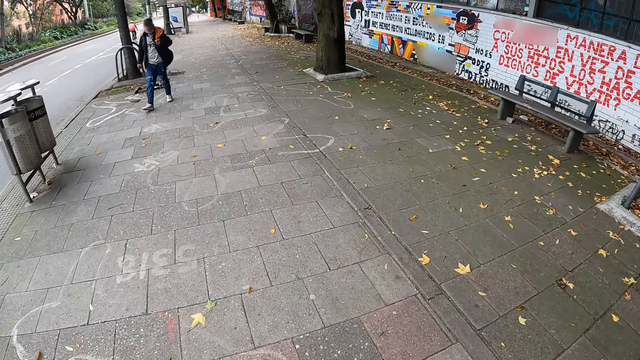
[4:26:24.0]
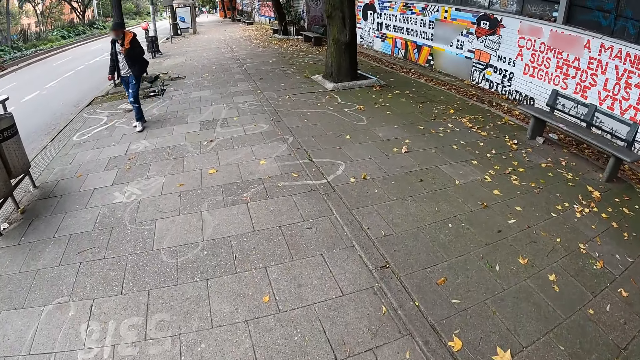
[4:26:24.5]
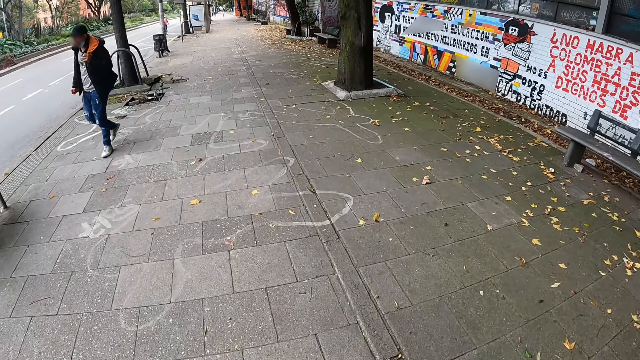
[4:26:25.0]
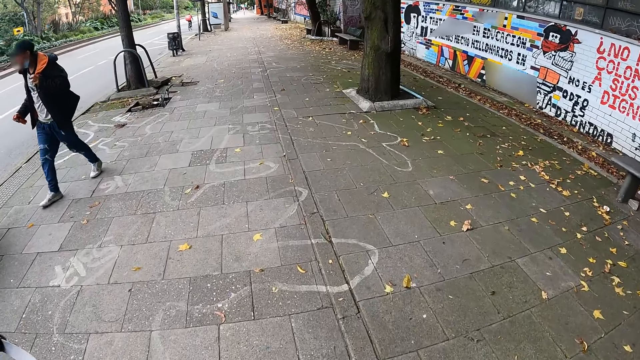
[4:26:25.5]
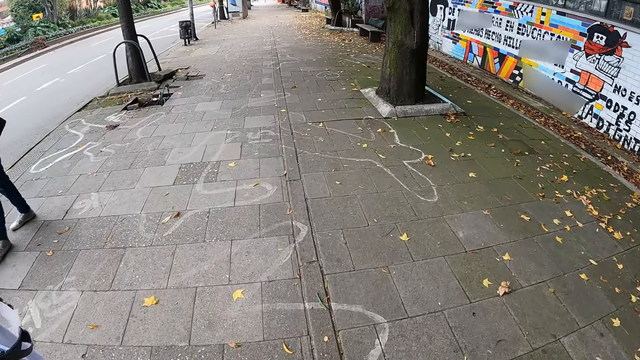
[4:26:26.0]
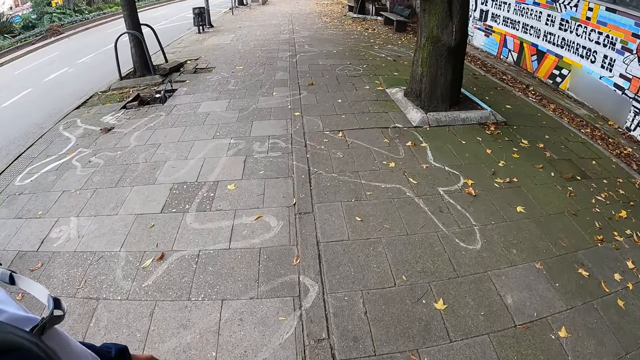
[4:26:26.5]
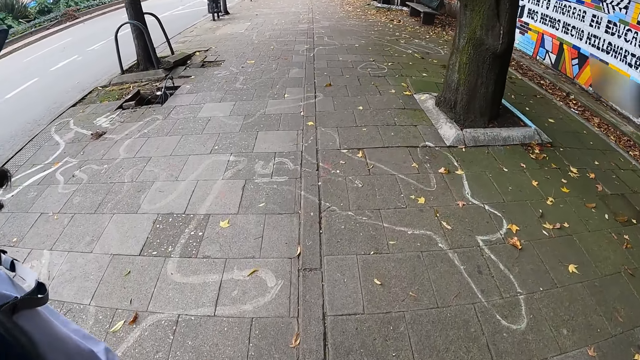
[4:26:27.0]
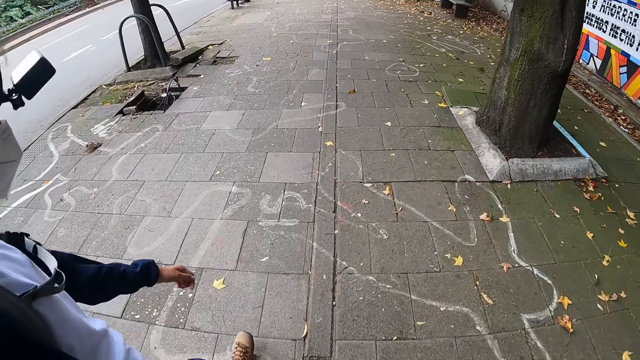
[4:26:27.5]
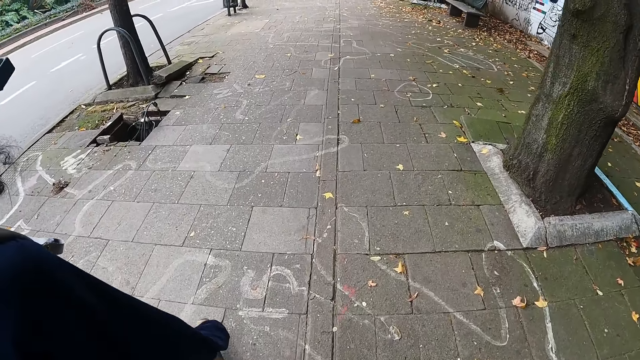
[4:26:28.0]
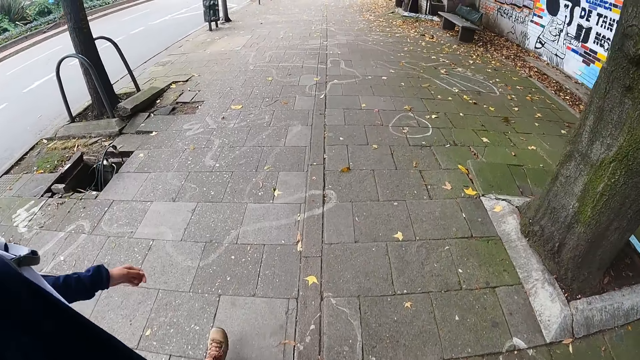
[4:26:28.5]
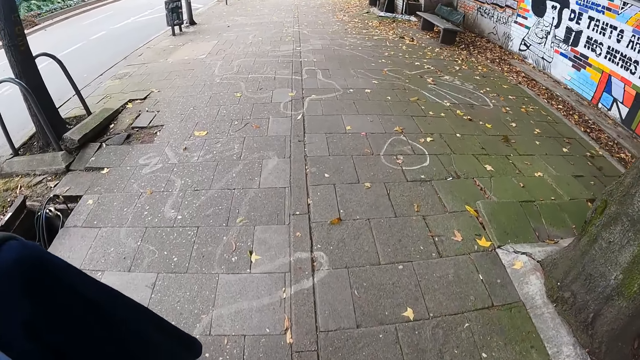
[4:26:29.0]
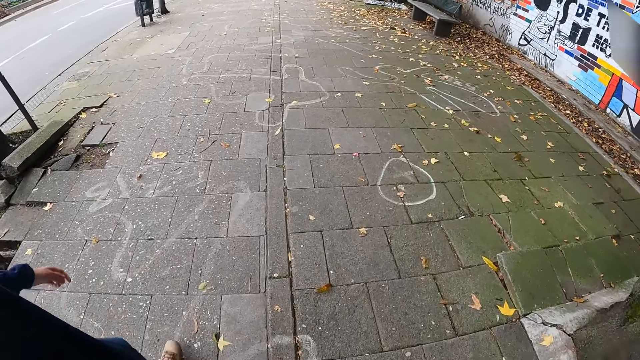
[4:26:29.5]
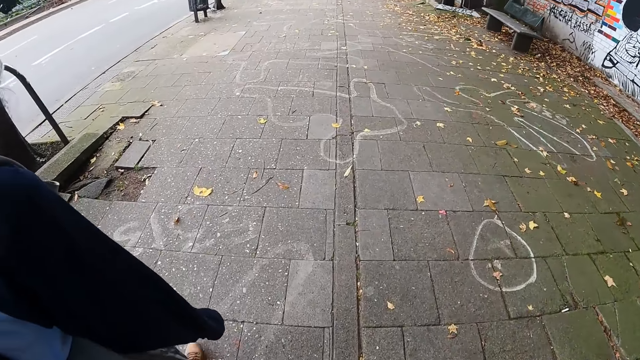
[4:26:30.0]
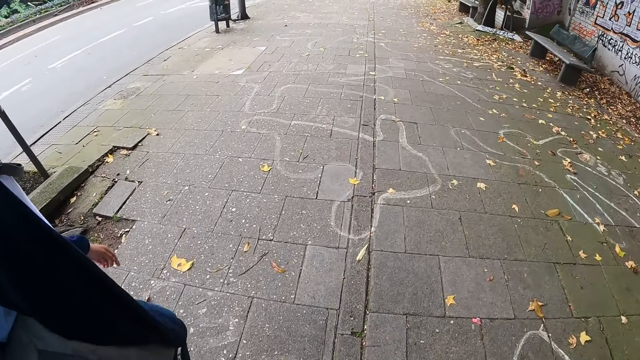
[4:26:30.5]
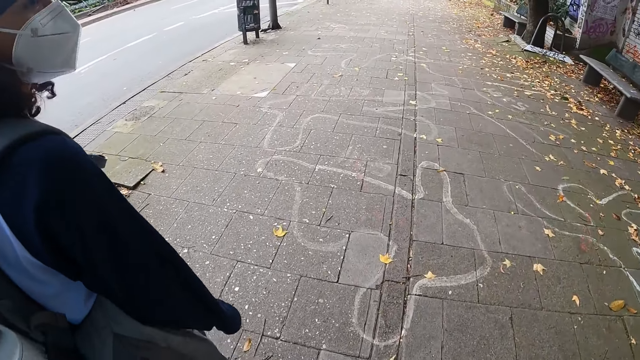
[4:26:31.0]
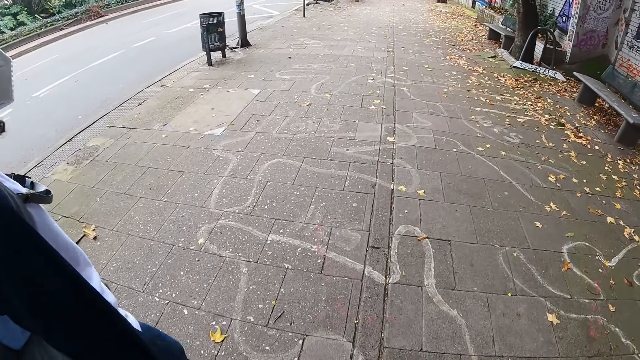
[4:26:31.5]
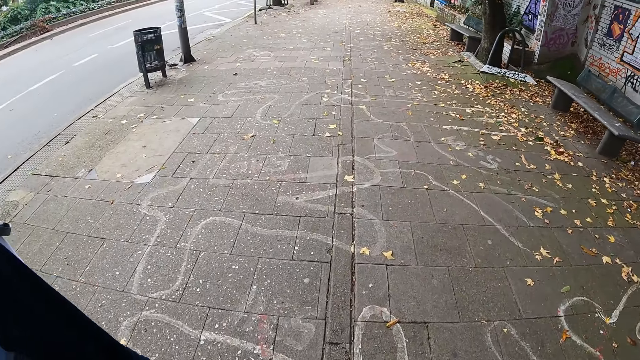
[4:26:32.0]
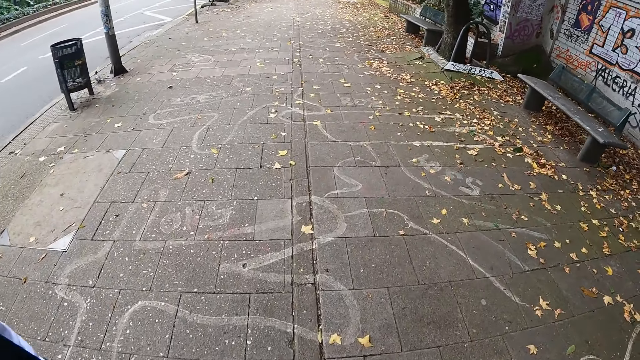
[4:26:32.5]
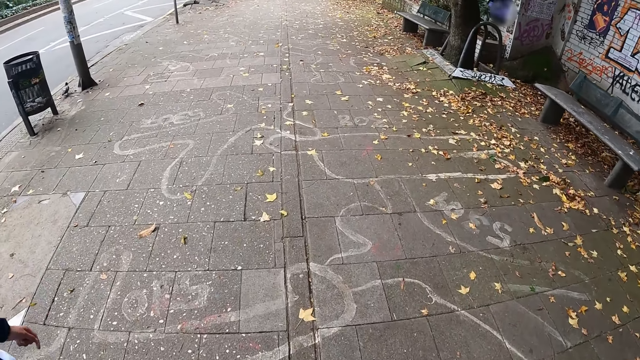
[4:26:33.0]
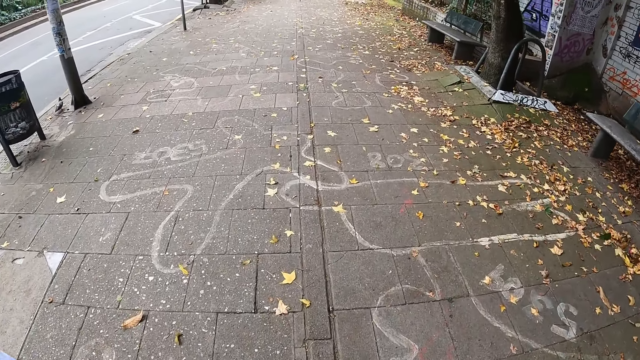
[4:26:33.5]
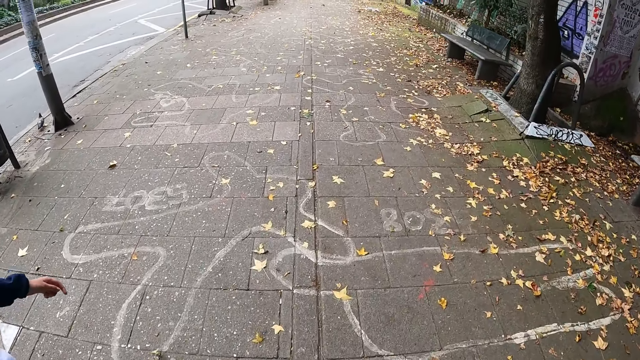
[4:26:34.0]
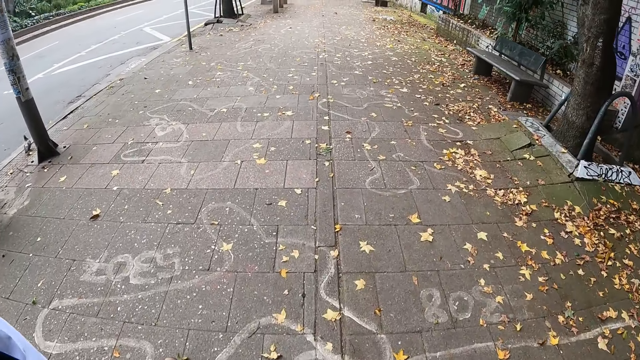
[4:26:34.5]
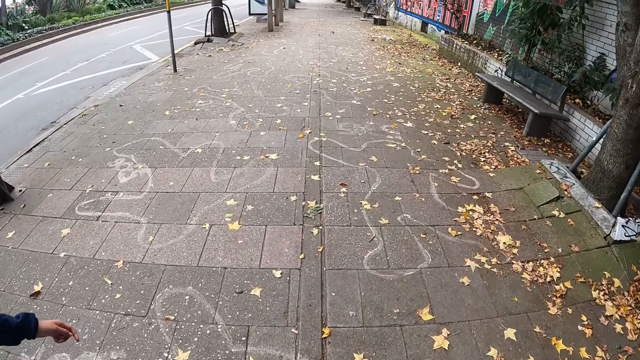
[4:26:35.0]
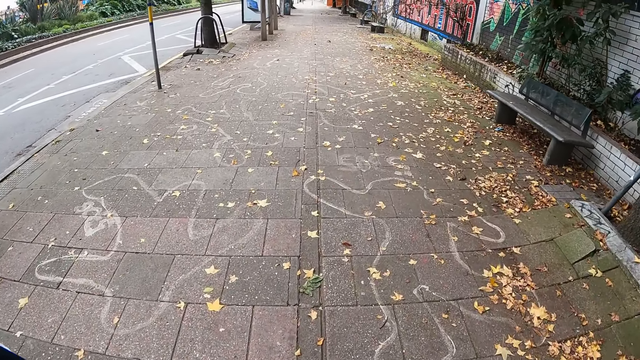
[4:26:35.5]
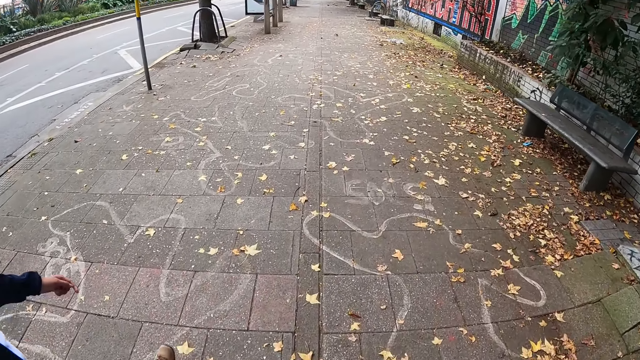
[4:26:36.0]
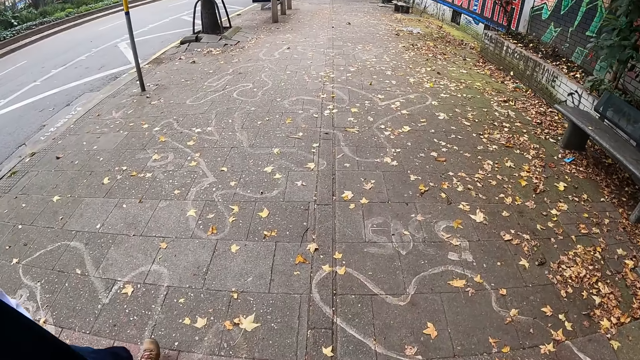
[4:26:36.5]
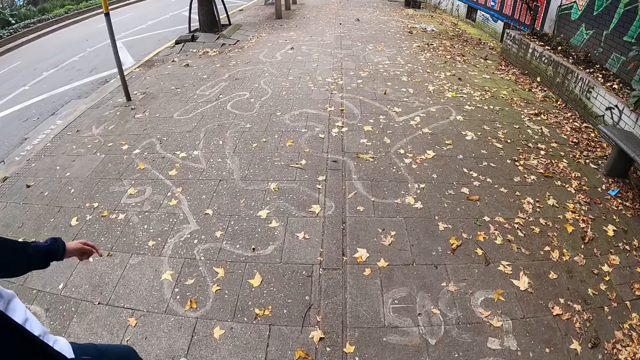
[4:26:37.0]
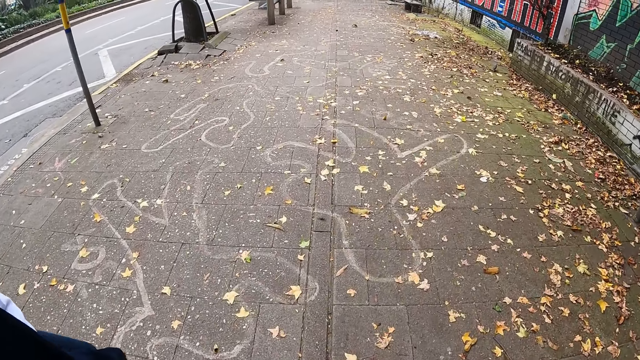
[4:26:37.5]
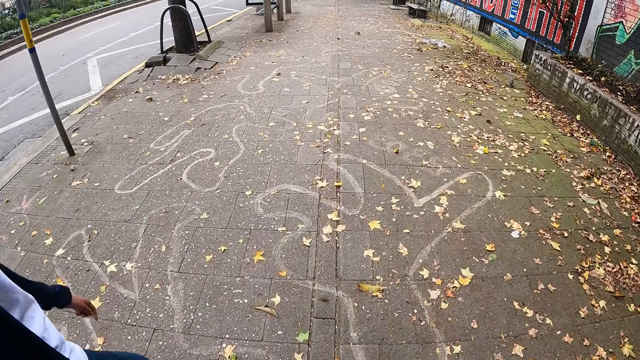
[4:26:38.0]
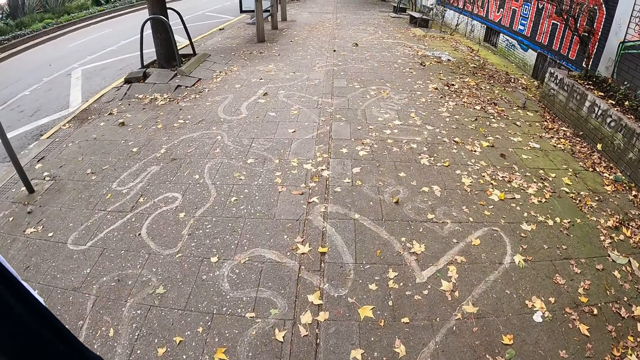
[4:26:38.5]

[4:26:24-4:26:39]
The camera wearer walks by a man. They look at the bottom of the tree. They look at the marking on the pathway. They look at the man. They look at the tree shedding on the ground. They look at the hand of the man. They look at the marking on the pathway. They look at the left hand of the man.

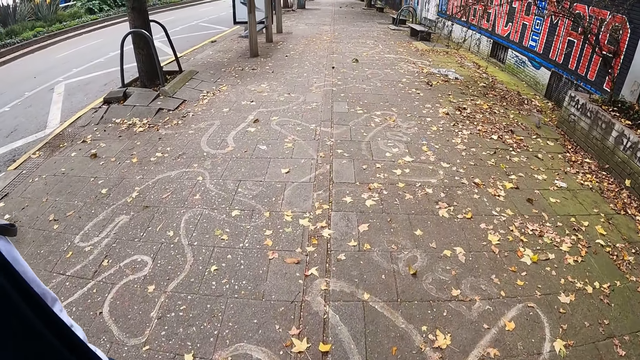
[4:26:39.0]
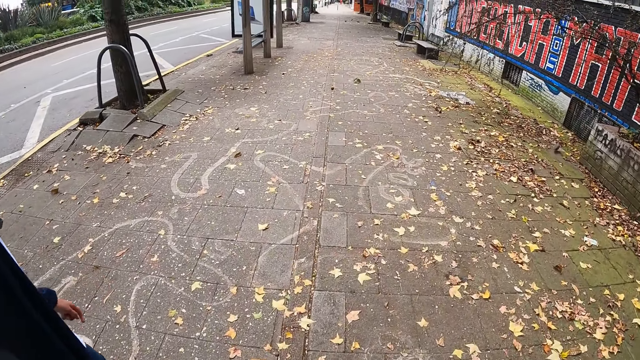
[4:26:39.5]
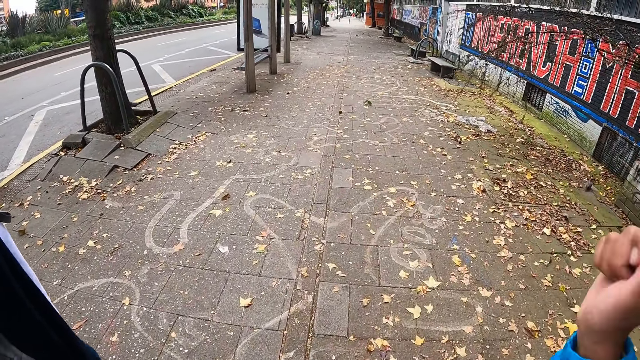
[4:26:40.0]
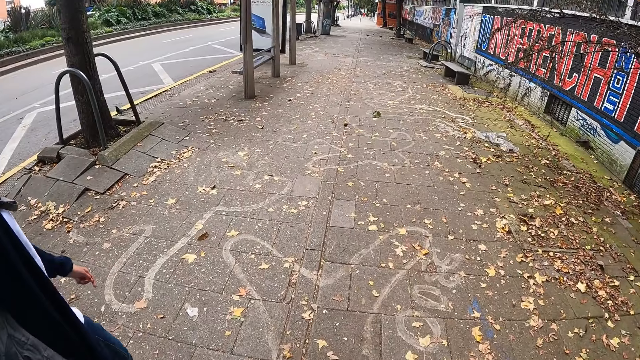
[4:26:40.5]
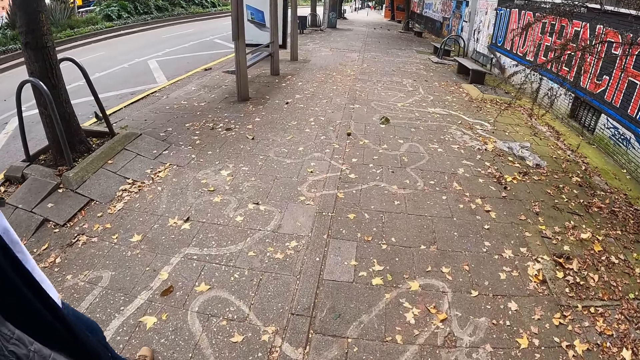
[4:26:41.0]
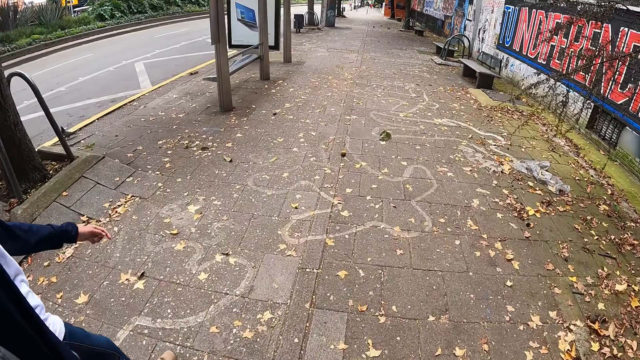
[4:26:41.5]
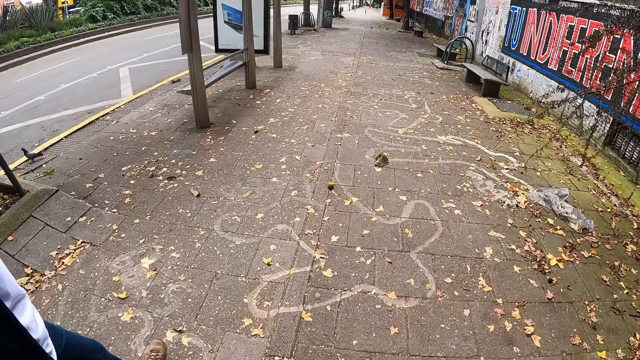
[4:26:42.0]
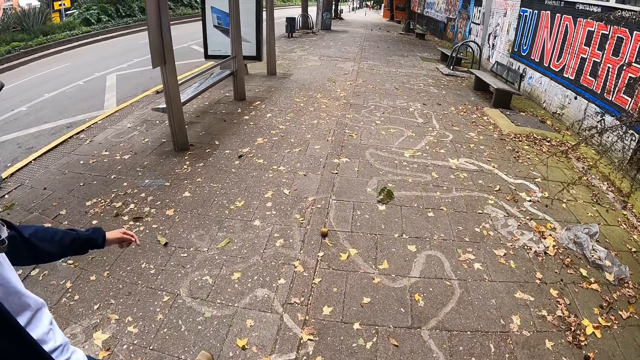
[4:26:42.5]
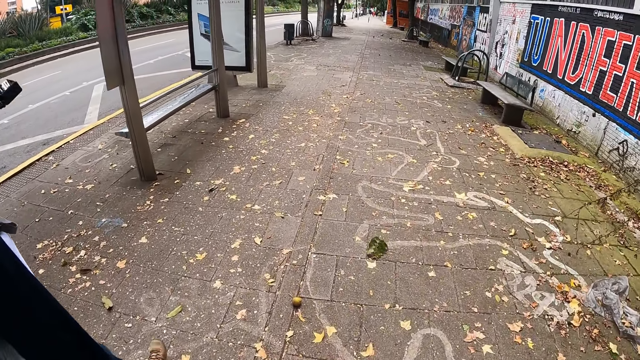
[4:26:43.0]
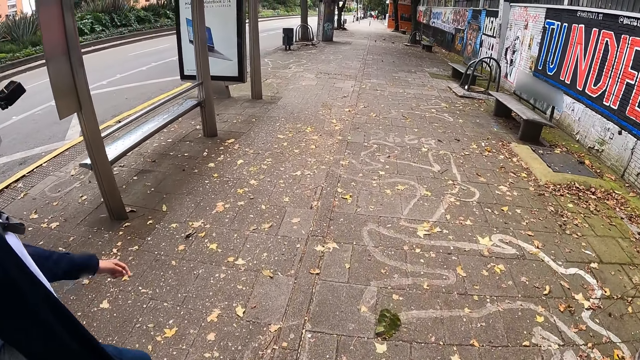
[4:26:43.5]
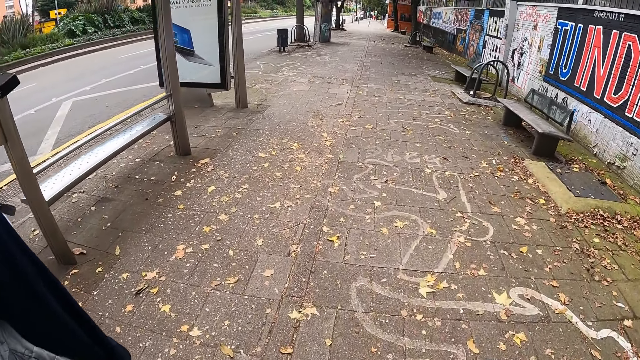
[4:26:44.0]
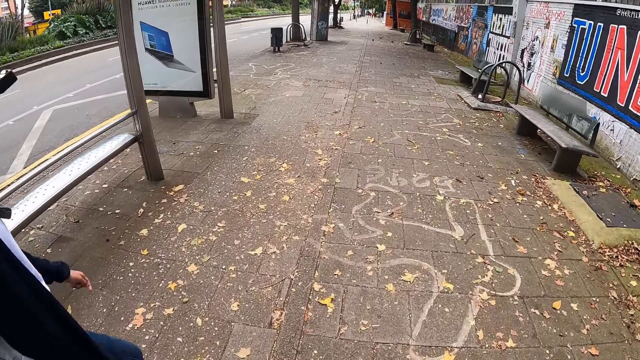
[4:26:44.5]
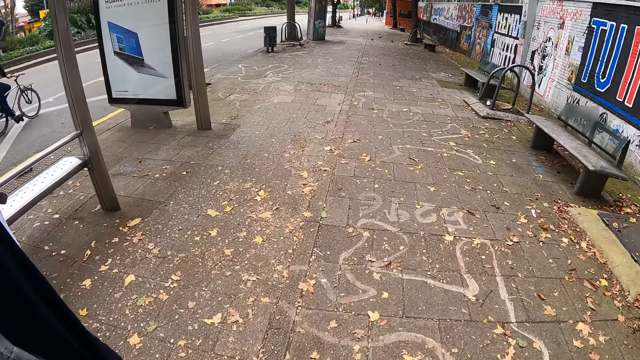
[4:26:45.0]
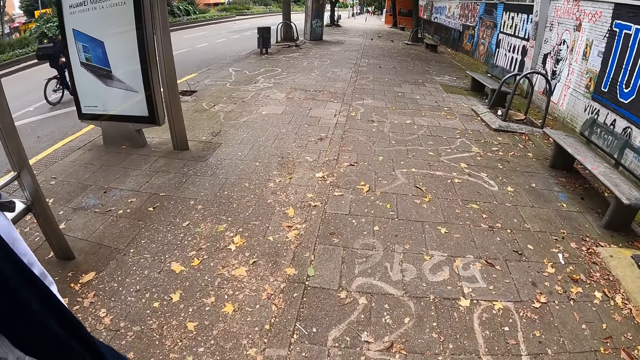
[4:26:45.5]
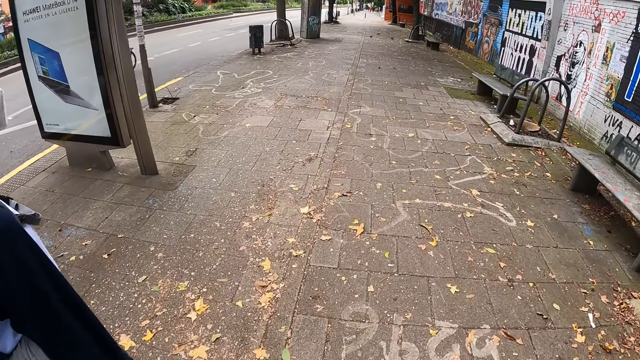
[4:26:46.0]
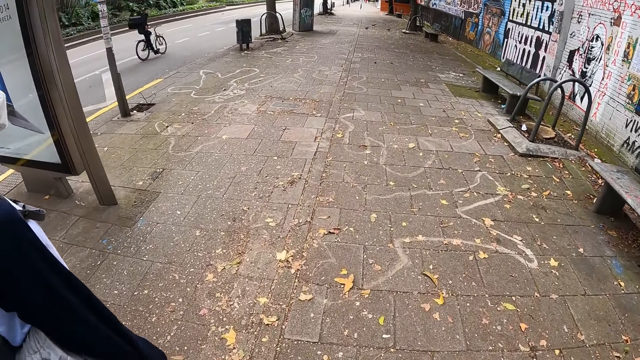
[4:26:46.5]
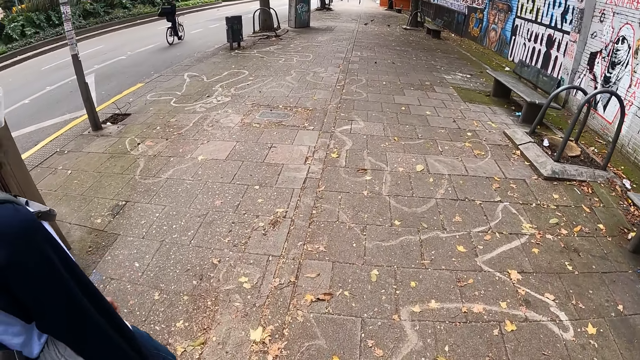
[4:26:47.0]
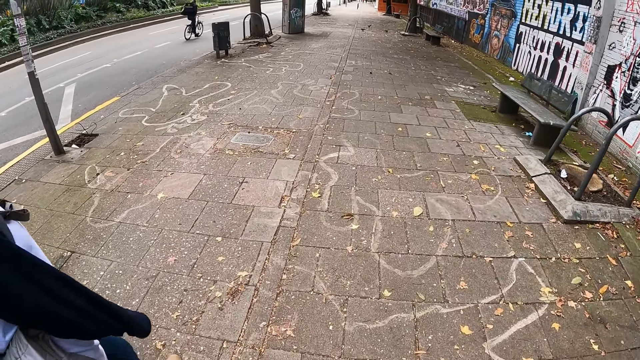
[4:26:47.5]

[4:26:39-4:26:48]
The camera wearer touches her face with her right hand. She moves the right hand. She looks at the dove on the air. She looks at the camera of a person. She looks at the advertisement screen on the road side.
